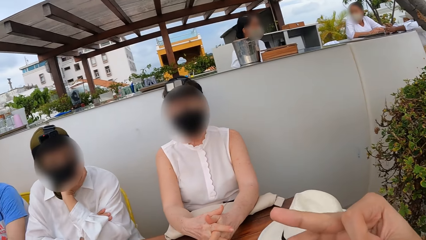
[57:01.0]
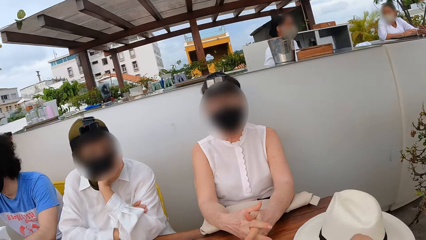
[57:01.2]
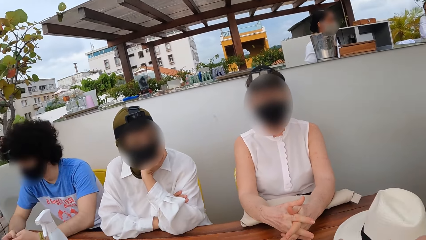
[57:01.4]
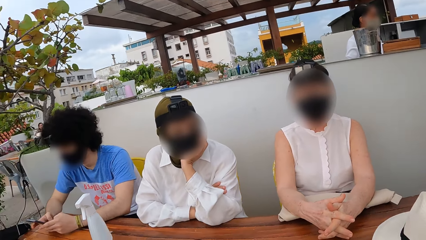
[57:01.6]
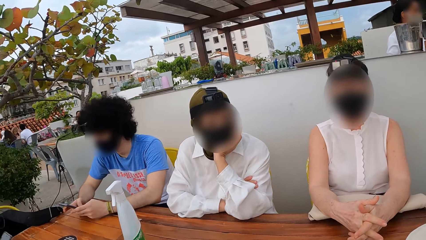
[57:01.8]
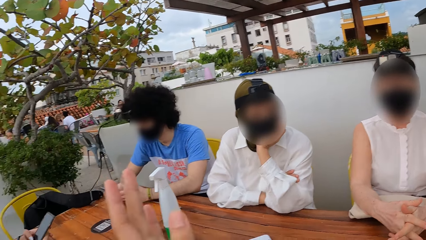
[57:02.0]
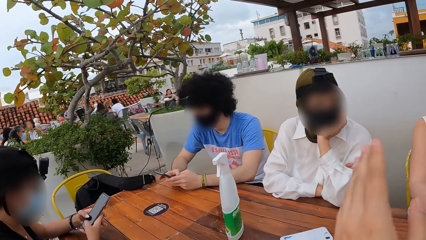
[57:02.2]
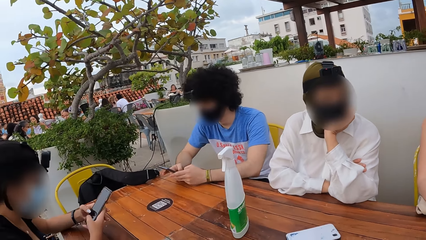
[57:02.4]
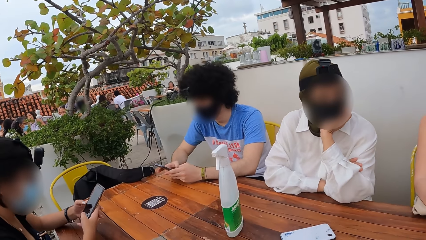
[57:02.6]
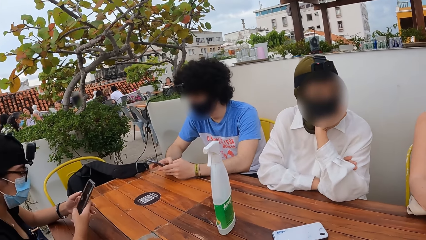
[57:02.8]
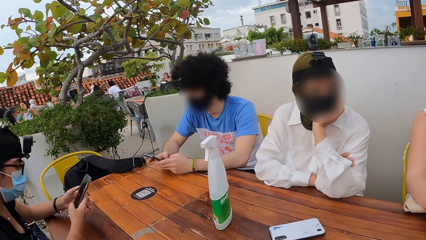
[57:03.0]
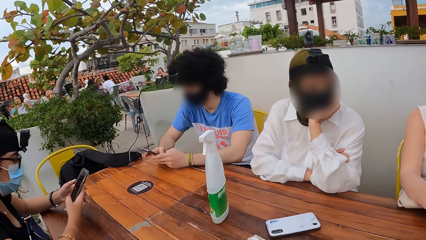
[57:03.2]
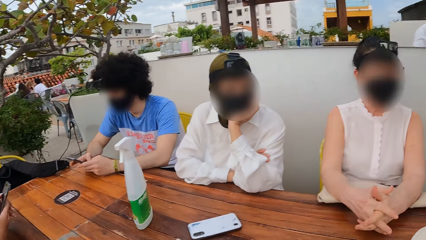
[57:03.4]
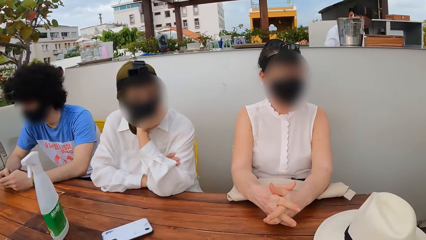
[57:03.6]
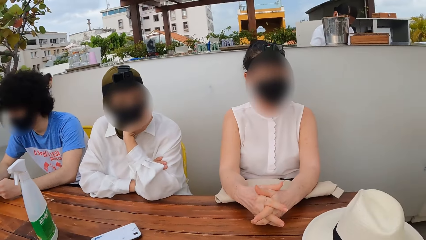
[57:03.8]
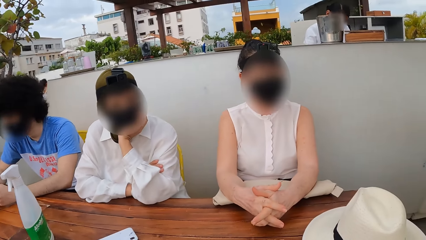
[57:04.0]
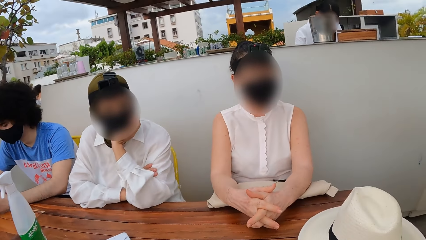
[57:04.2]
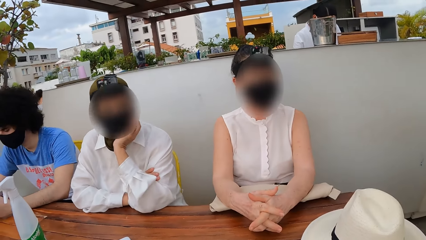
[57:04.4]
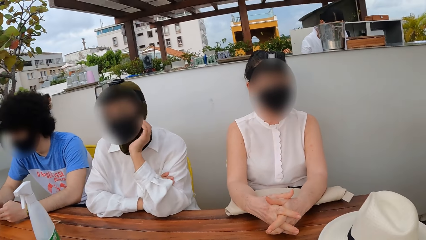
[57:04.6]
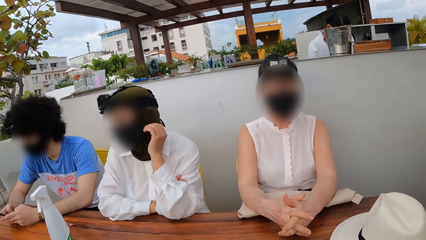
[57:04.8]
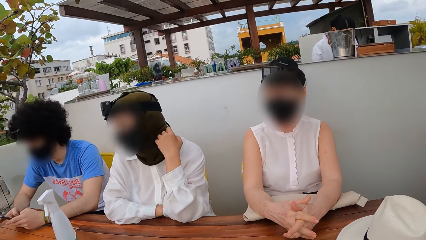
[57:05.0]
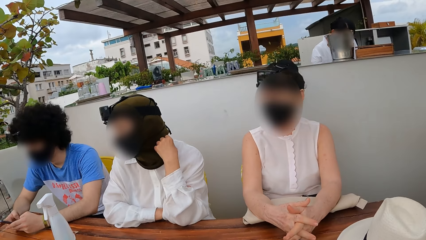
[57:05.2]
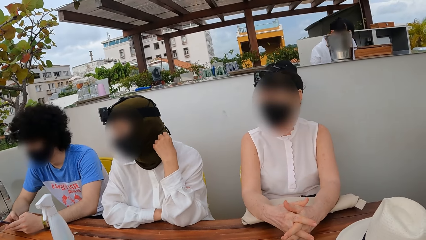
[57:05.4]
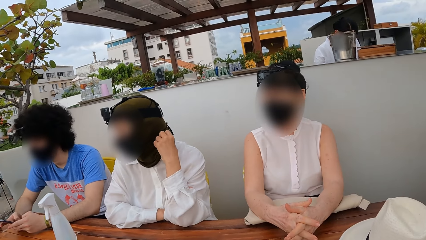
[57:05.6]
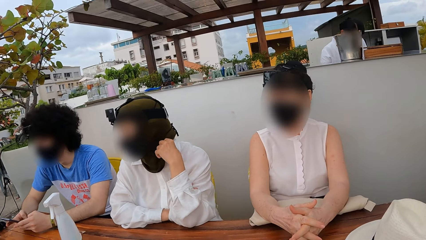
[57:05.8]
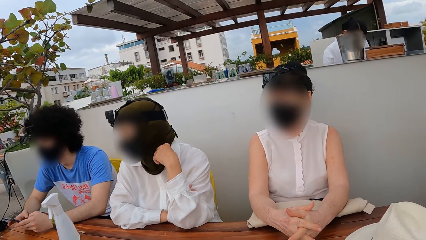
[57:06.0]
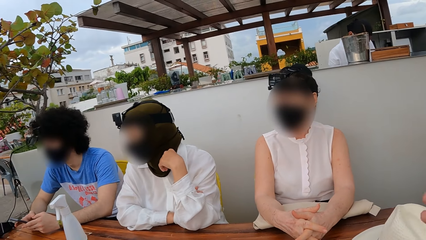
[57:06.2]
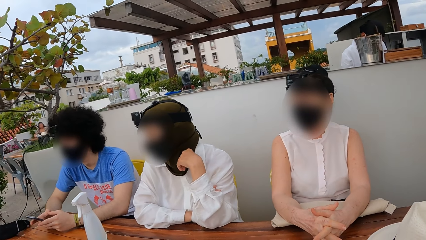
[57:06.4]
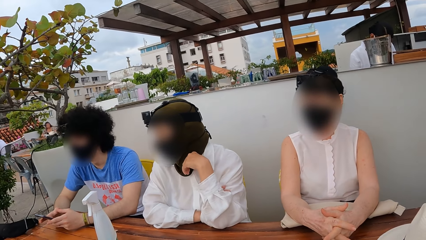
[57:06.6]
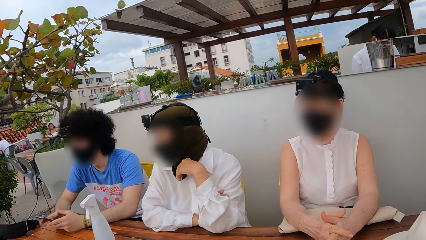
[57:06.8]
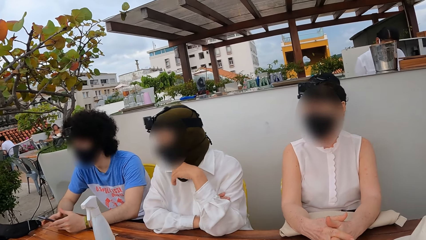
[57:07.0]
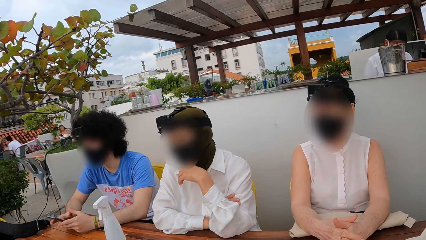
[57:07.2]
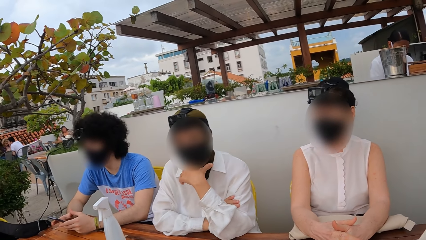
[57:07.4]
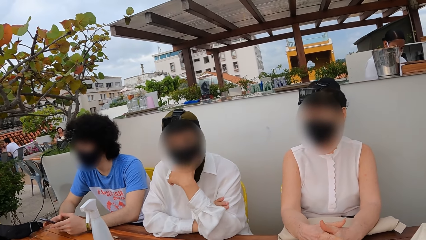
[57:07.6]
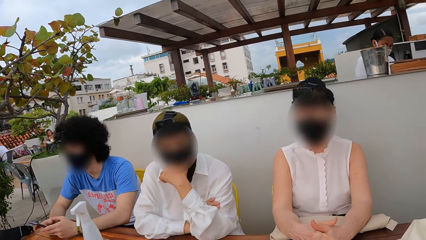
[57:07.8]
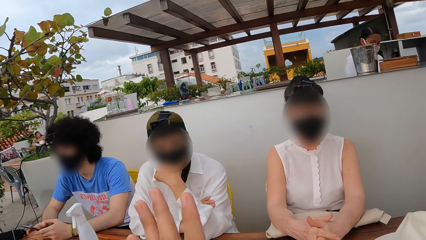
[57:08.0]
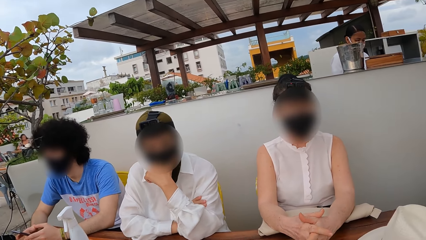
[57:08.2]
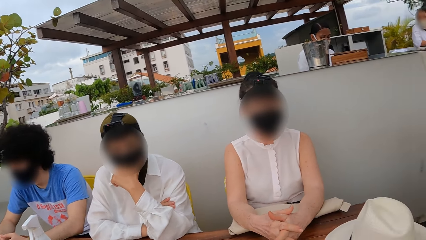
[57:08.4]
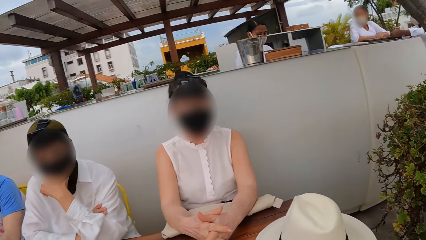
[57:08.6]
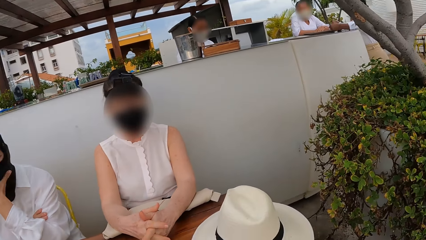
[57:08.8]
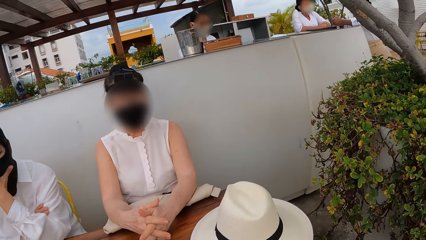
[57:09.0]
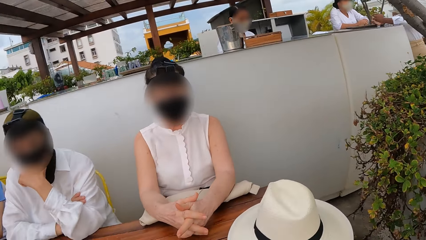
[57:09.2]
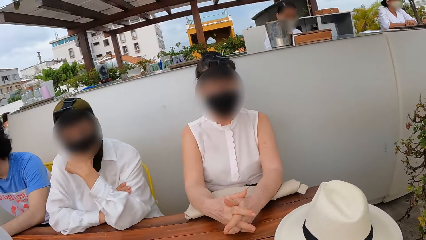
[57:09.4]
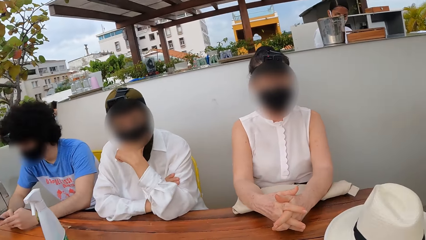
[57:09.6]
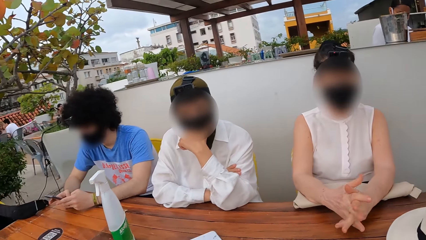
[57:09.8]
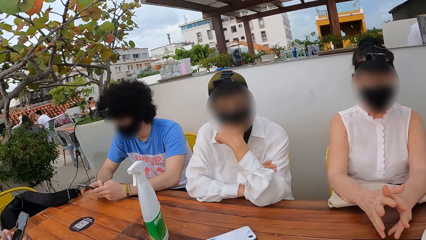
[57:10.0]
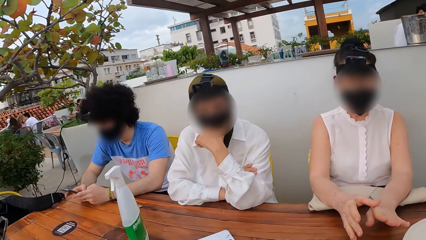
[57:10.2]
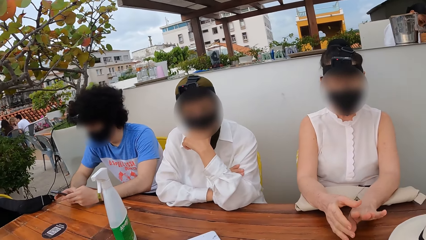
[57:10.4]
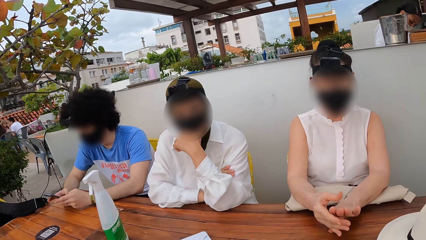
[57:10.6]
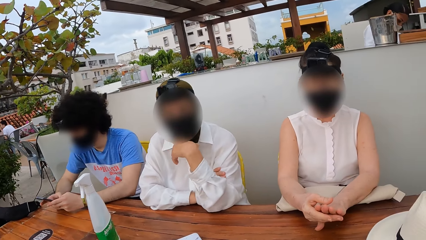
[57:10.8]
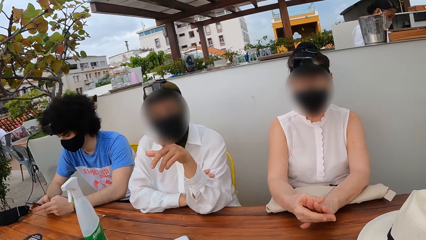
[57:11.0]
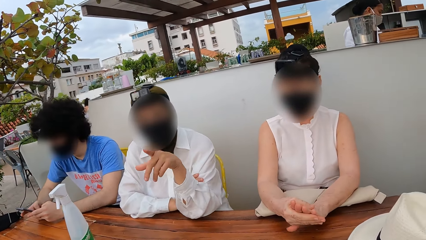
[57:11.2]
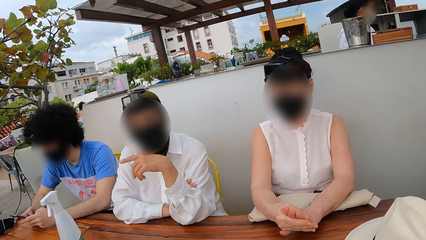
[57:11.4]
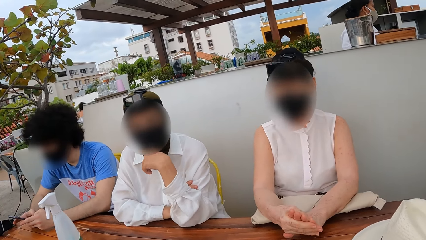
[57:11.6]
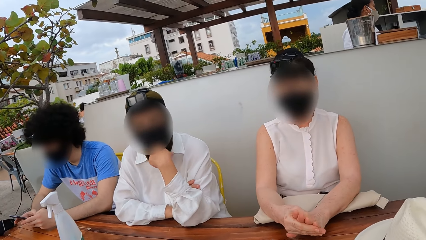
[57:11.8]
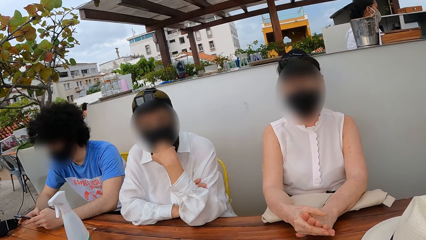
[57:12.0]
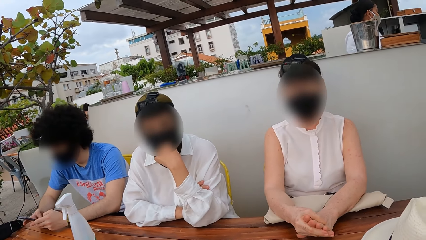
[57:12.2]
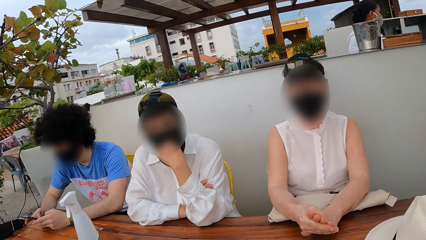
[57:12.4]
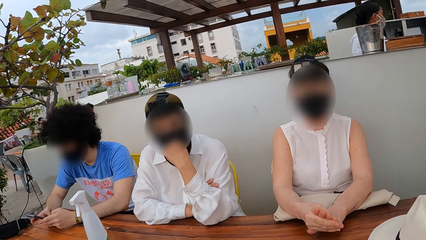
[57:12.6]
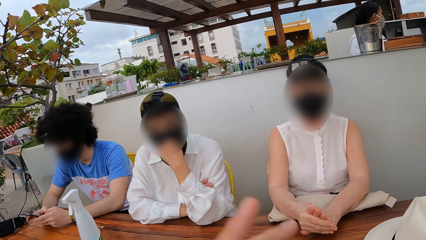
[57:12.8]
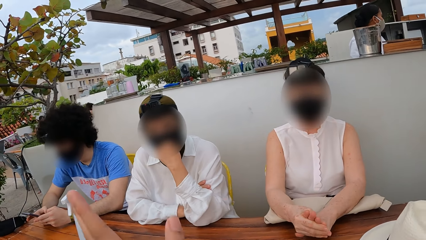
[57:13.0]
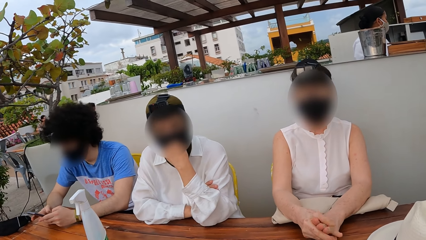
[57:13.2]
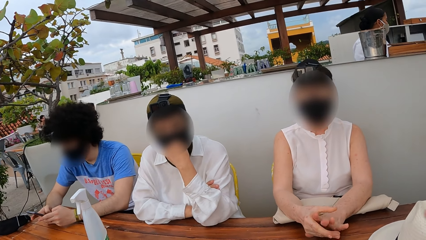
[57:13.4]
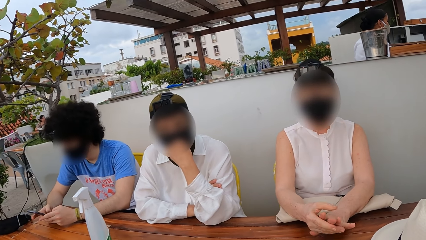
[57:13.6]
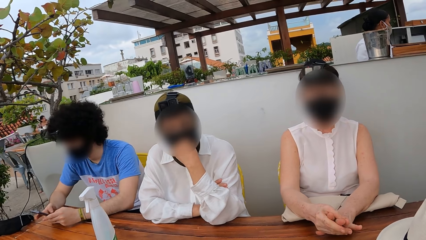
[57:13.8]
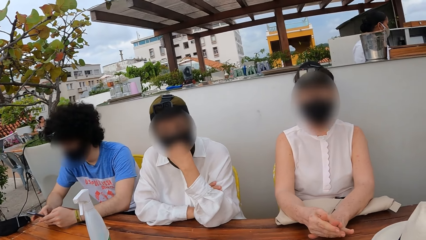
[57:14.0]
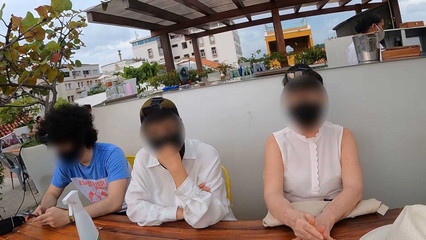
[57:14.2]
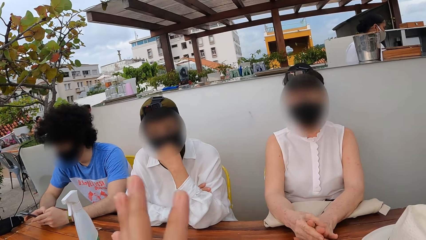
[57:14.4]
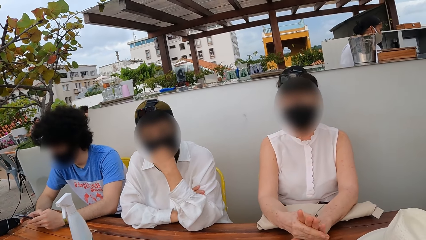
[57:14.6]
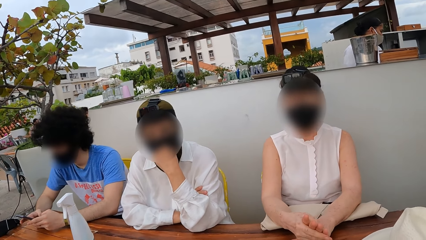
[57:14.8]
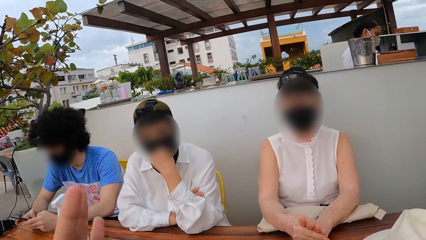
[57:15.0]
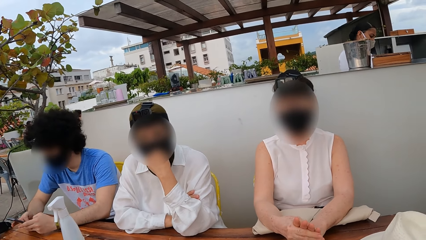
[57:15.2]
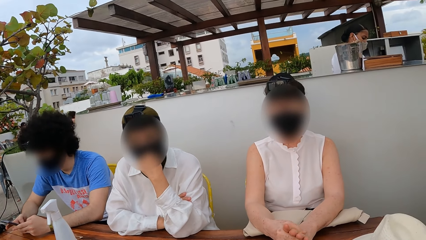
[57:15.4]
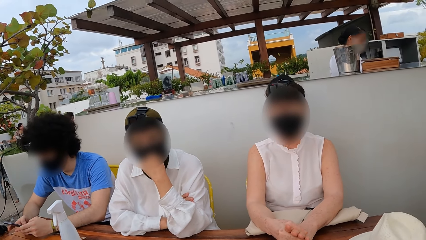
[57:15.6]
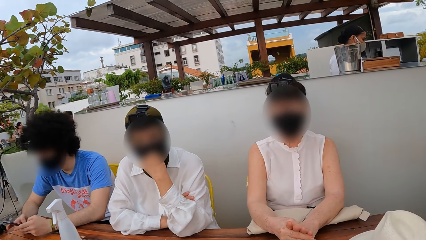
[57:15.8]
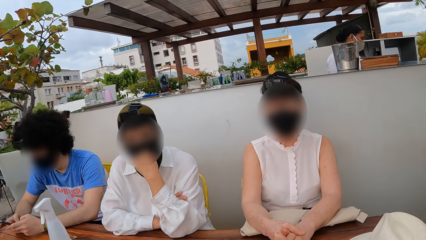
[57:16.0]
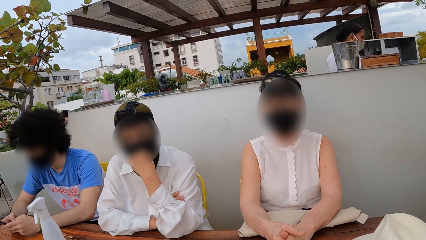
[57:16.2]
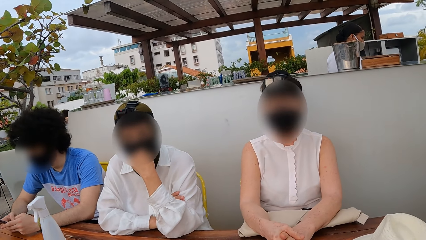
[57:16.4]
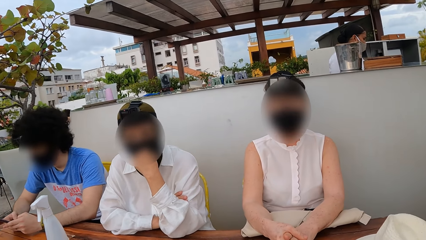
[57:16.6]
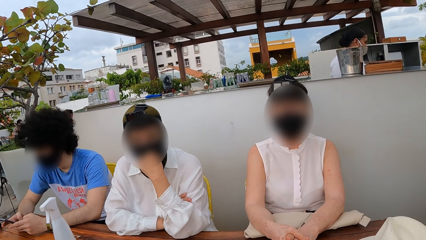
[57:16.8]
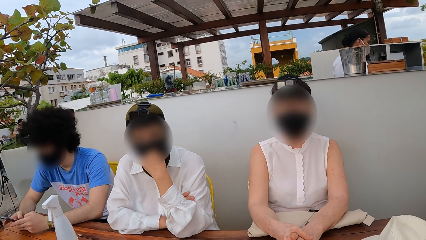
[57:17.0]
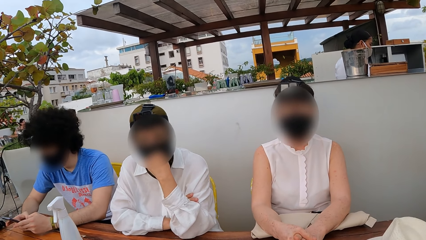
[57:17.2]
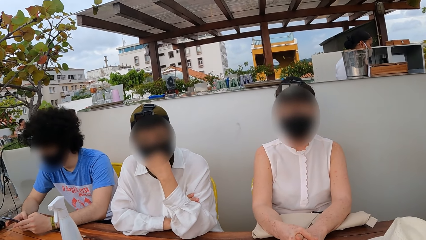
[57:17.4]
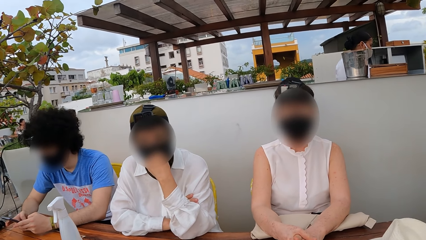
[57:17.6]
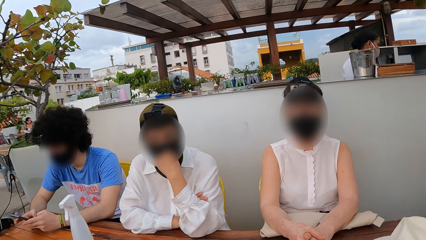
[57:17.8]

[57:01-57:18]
The camera wearer stretches a hand. A lady operates a phone. The camera wearer looks around. Another lady adjusts a hijab. A third lady squeezes fingers. The second lady points in the opposite direction and holds her chin.
